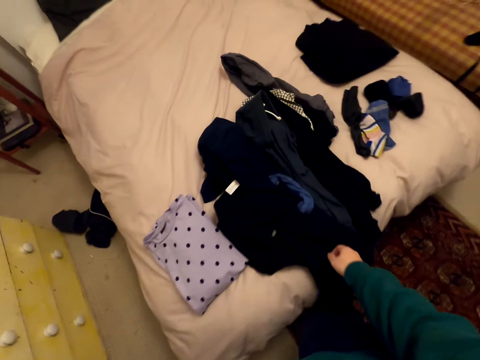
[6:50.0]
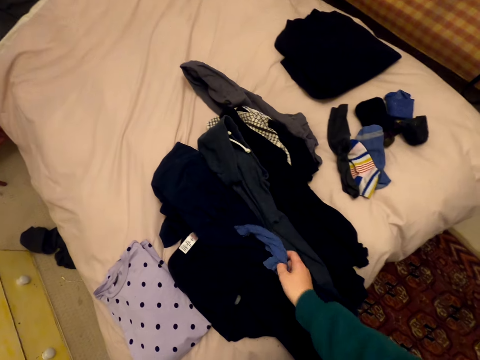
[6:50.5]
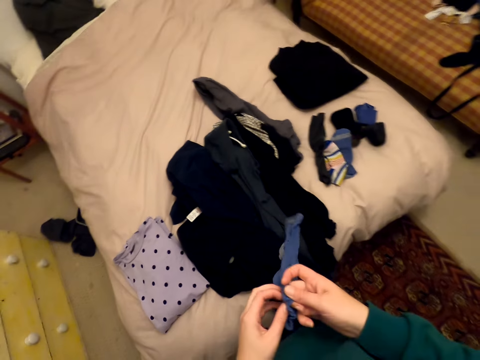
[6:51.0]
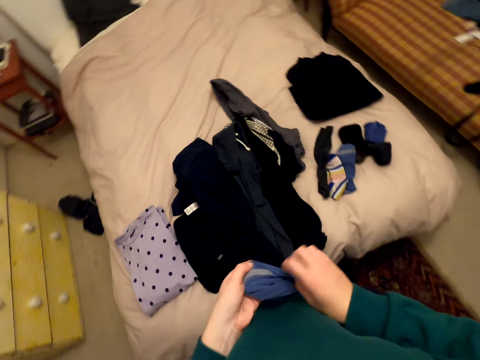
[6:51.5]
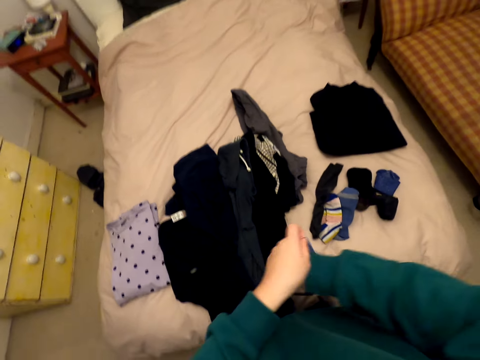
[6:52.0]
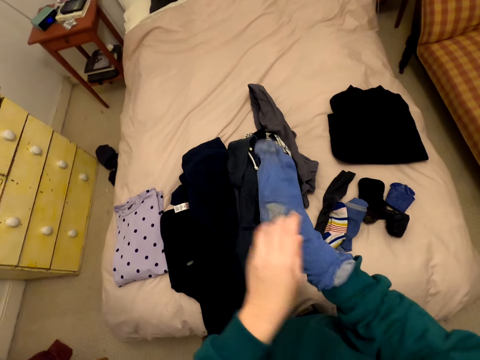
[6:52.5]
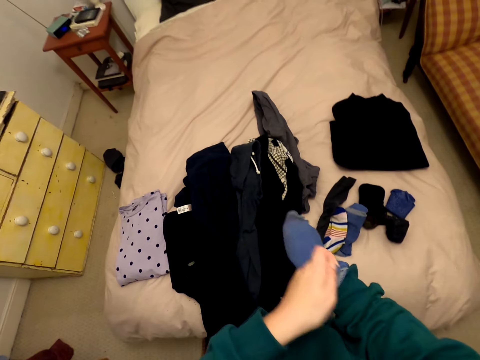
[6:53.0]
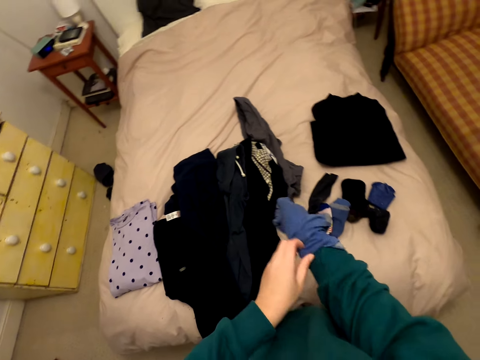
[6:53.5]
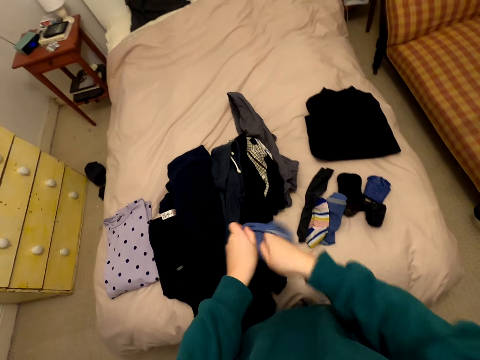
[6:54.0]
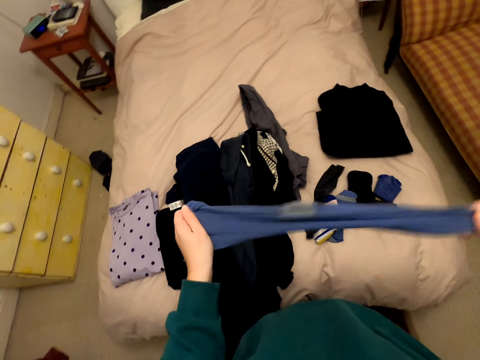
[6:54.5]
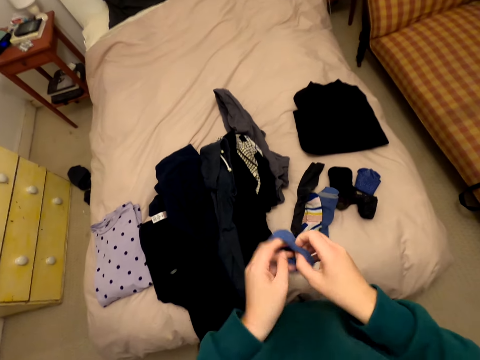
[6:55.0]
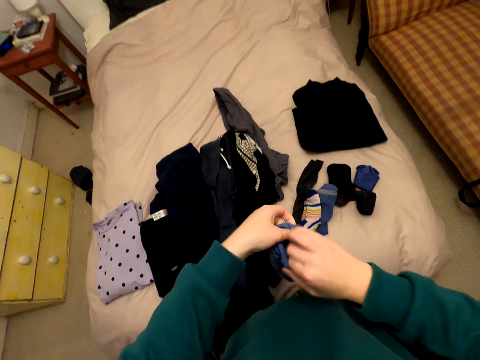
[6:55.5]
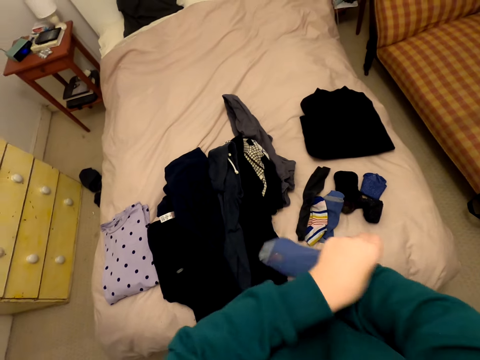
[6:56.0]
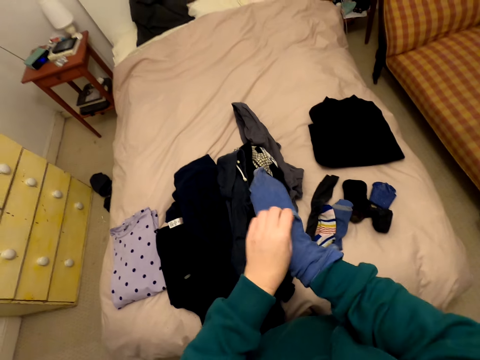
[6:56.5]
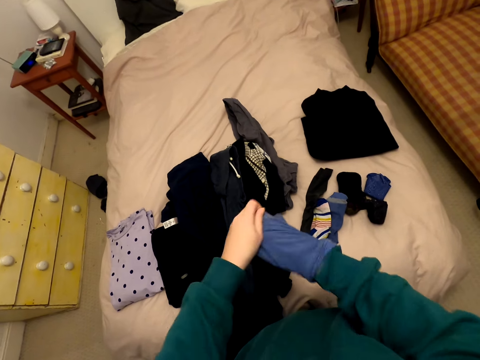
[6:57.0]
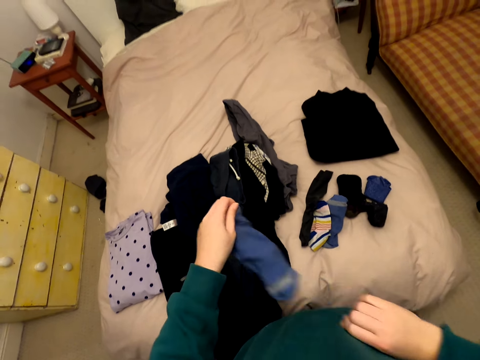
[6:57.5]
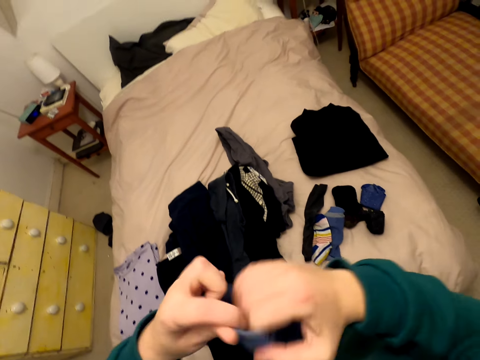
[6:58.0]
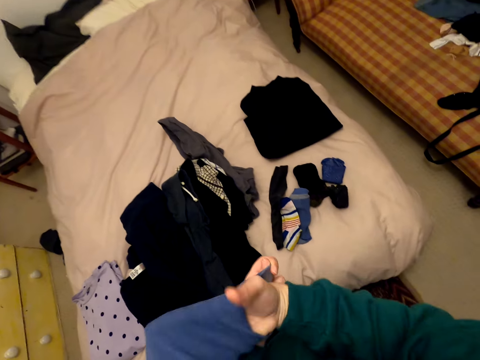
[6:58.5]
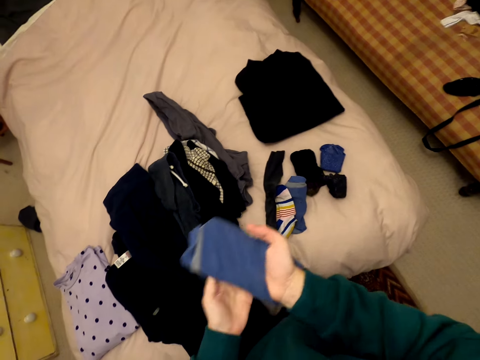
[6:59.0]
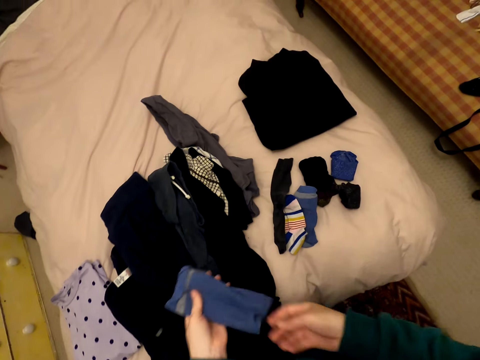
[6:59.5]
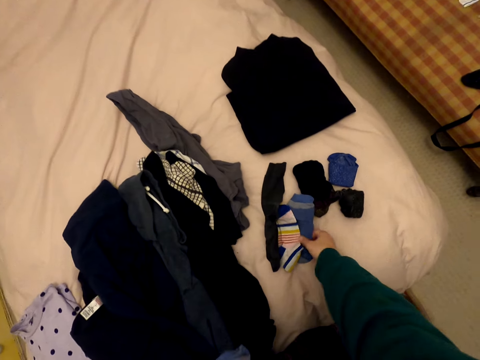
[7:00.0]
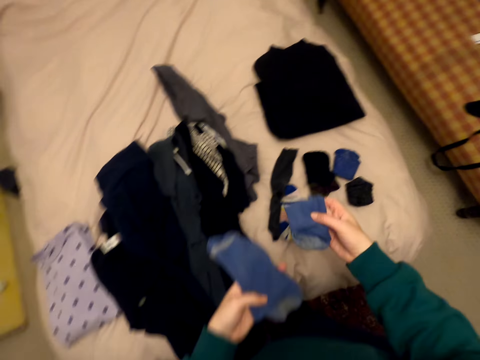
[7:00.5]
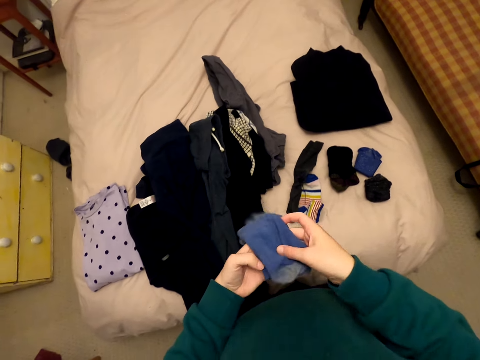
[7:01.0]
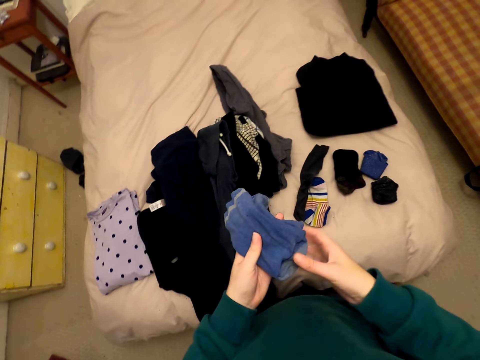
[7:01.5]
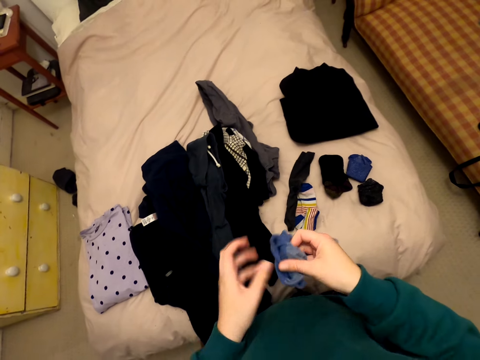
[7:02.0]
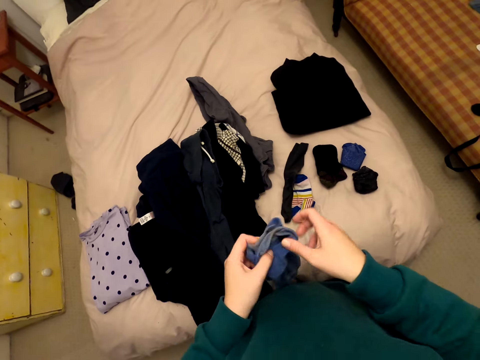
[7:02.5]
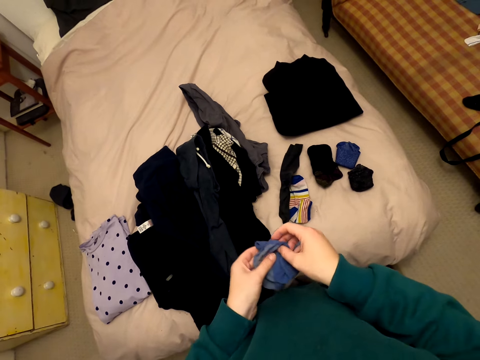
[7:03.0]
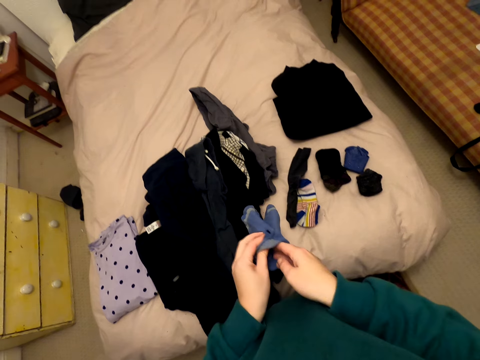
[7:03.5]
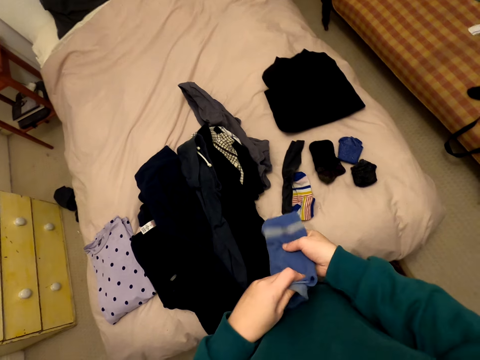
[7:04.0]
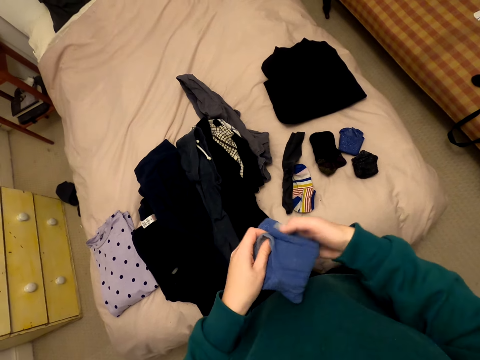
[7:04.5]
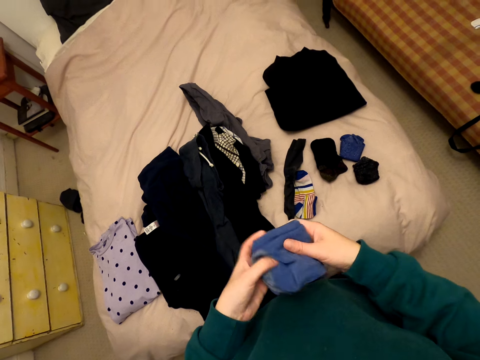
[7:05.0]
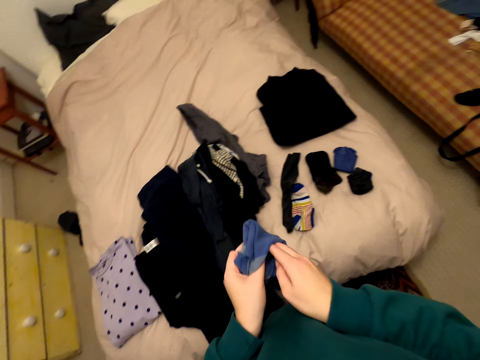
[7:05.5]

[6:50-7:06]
The camera wearer picks up the sock from the bed. She puts her right hand into the sock. She turns the sock in her hands. She pulls off the hand. She picks up another sock from the bed. She puts the socks together in her hands and folds the socks together.

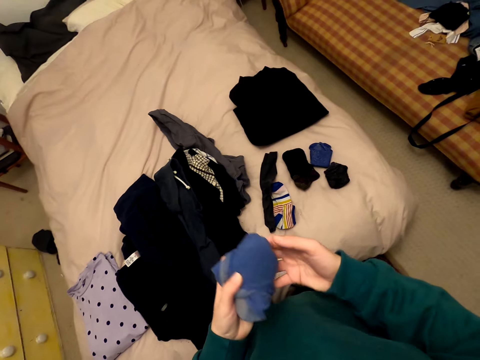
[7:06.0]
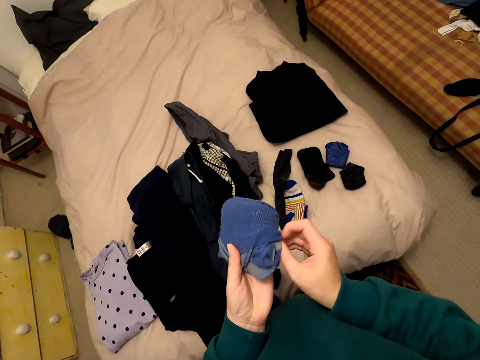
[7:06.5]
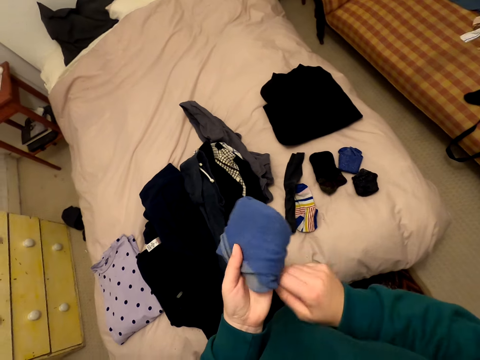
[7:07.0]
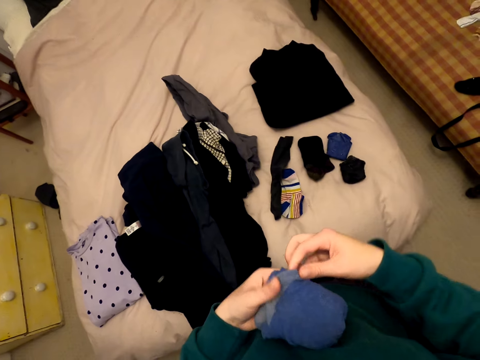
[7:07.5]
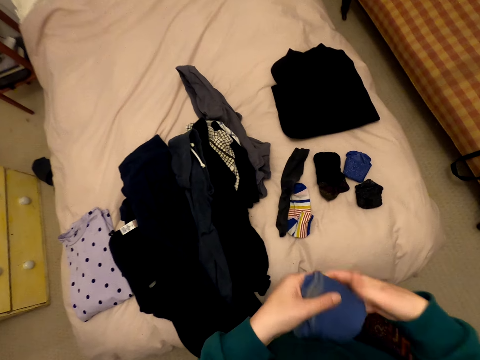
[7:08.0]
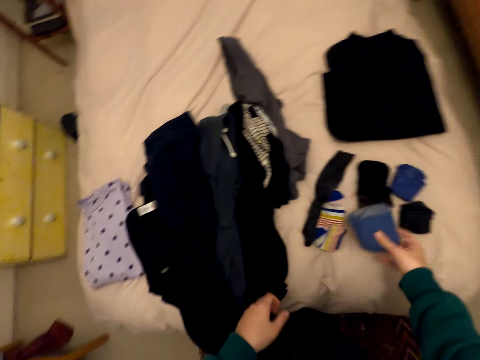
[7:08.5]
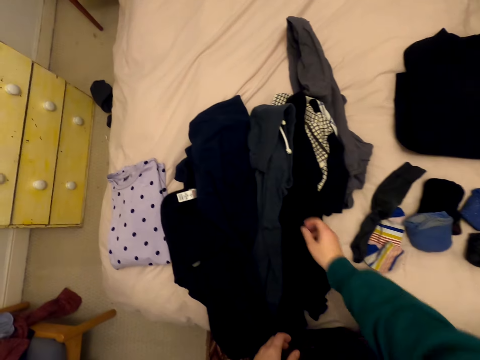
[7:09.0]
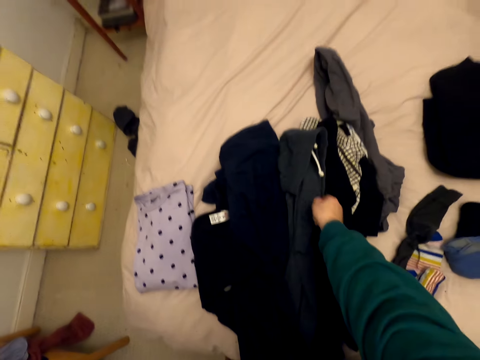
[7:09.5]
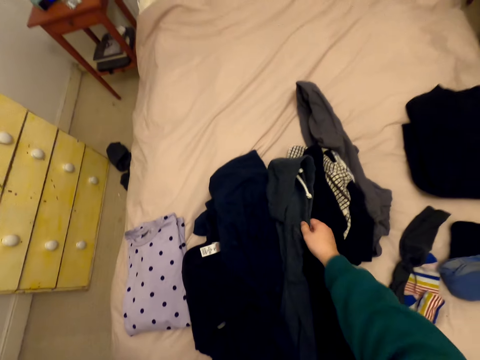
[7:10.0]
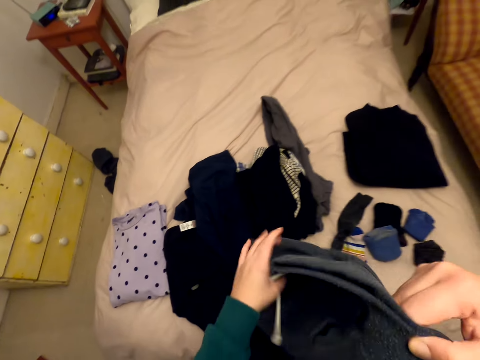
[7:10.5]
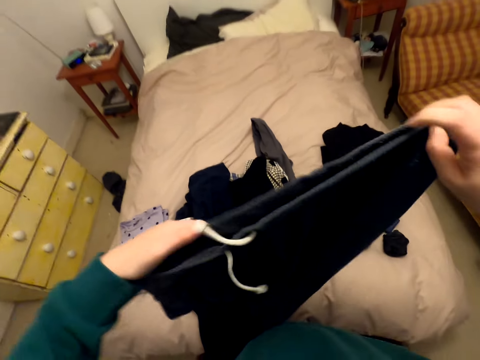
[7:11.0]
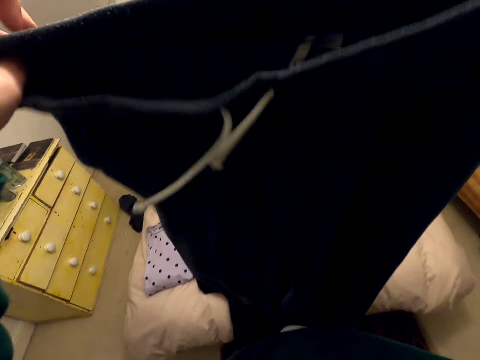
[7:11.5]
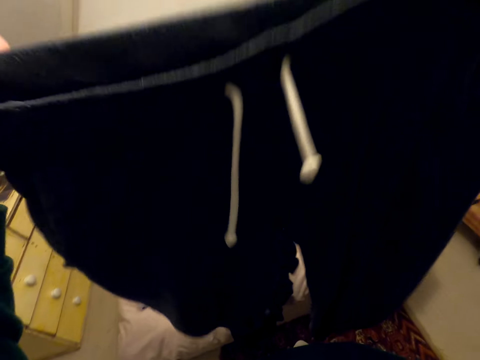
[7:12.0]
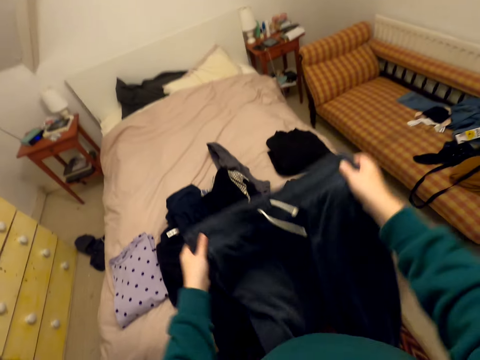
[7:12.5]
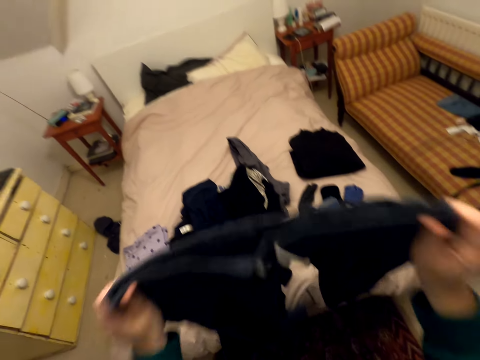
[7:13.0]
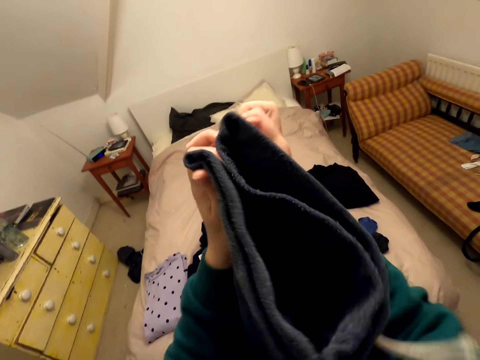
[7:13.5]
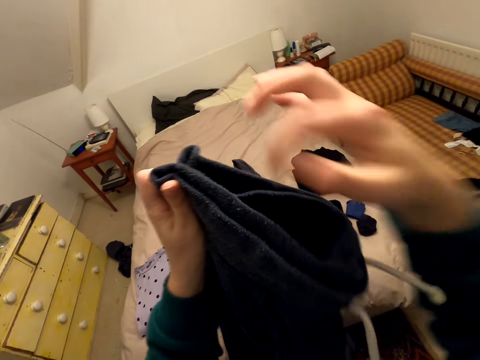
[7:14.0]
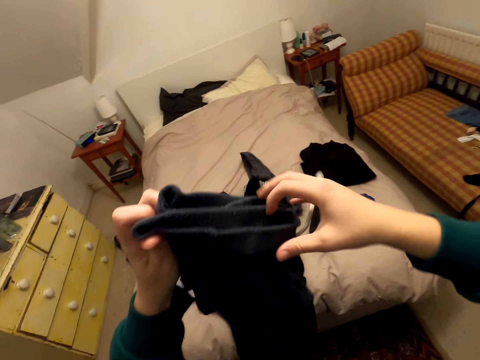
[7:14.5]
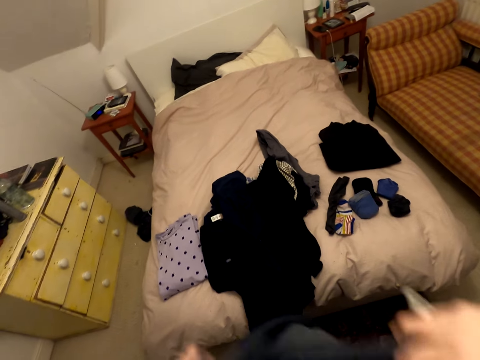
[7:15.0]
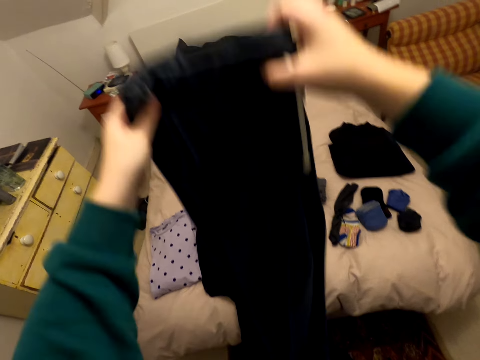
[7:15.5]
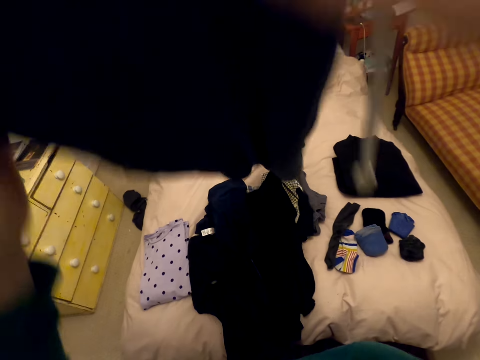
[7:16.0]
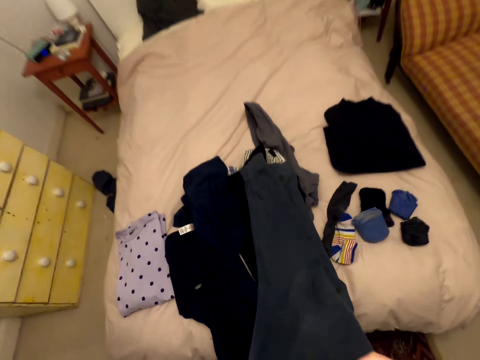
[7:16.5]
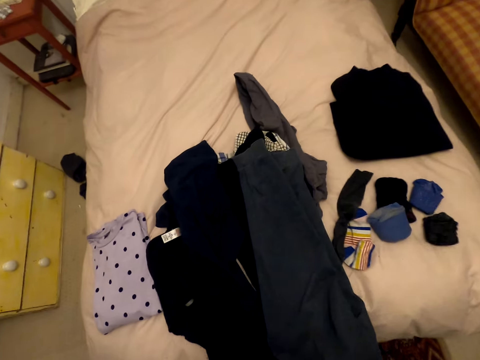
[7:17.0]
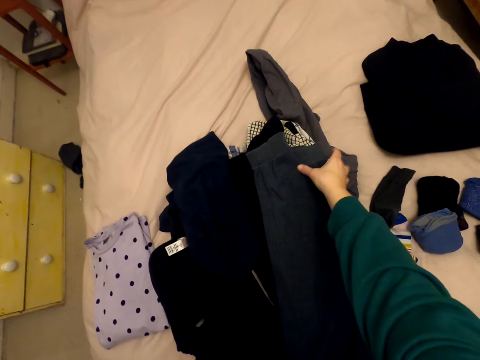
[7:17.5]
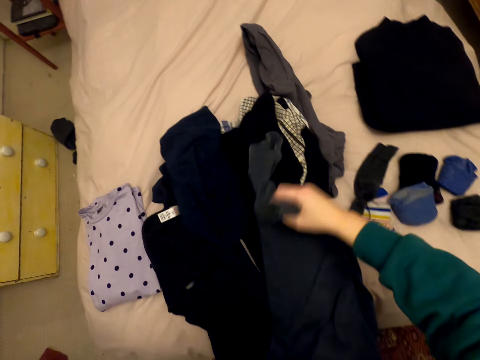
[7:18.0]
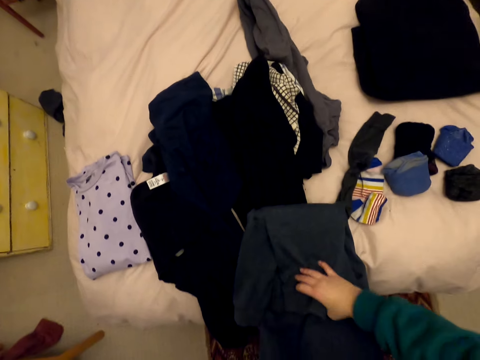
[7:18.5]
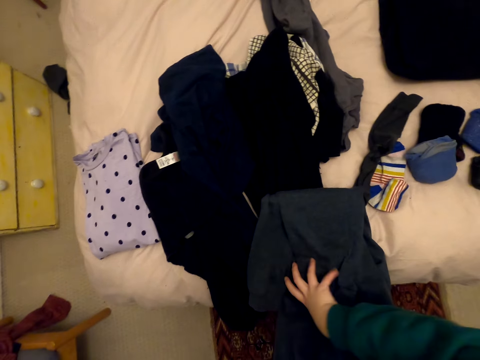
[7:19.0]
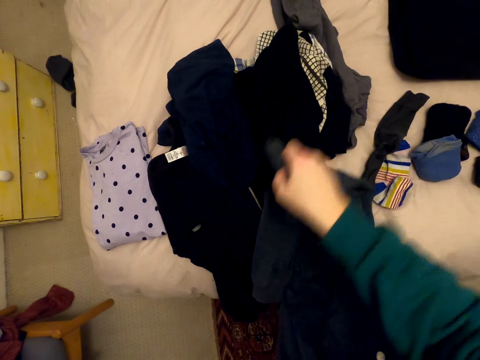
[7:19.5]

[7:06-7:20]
The camera wearer puts the socks on the bed. She picks up the cloth or trouser from the bed. She moves the cloth in her hands. She folds the cloth on the bed.
